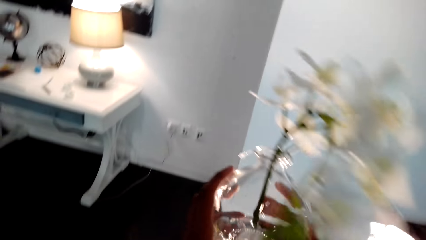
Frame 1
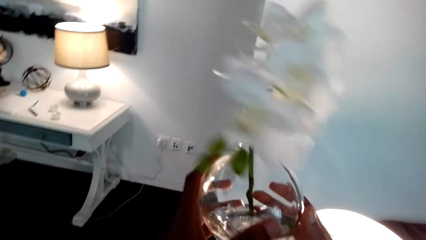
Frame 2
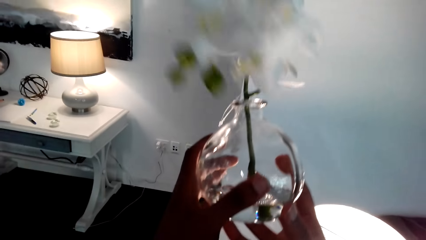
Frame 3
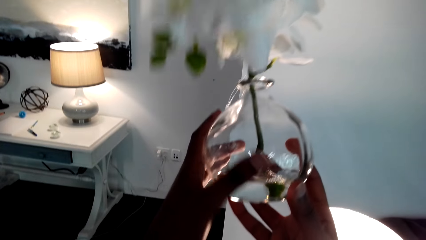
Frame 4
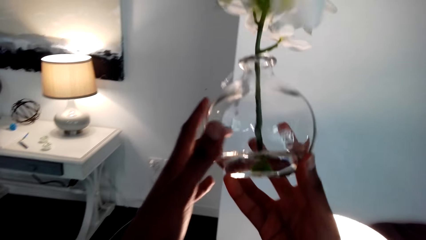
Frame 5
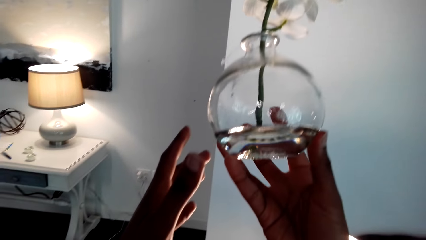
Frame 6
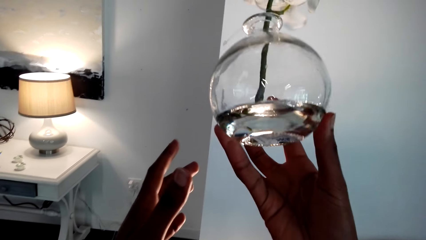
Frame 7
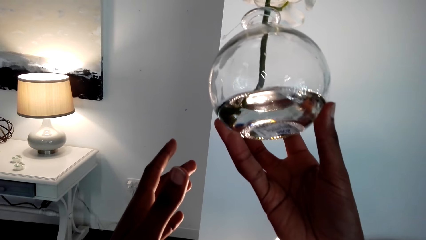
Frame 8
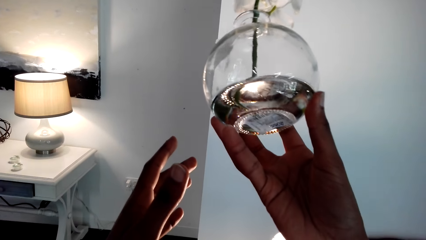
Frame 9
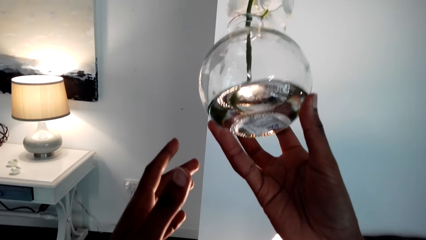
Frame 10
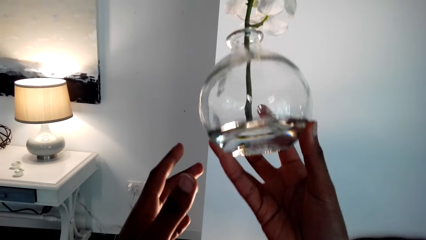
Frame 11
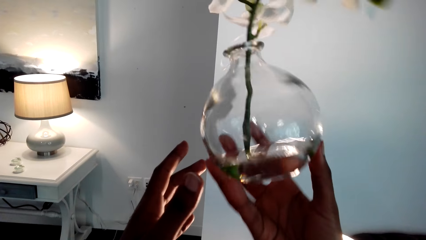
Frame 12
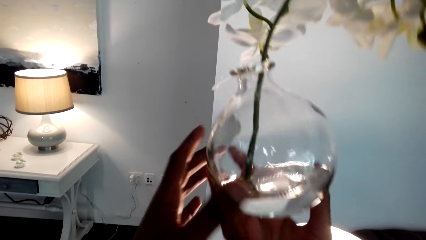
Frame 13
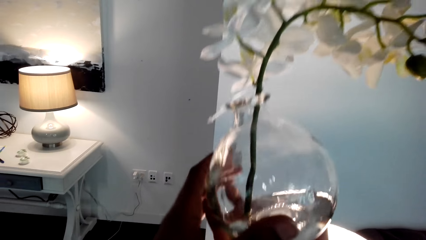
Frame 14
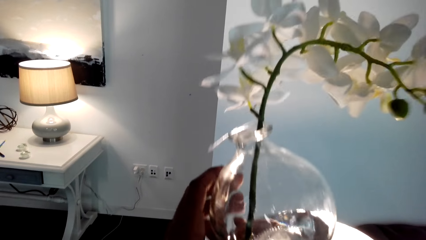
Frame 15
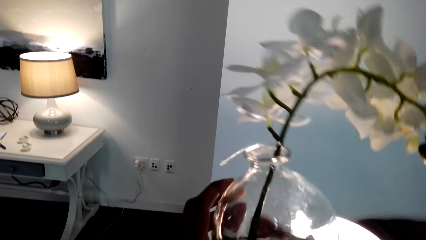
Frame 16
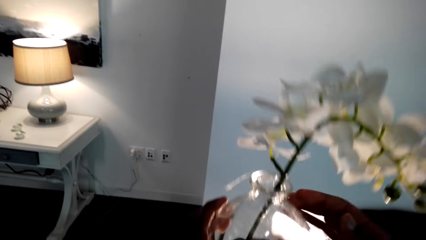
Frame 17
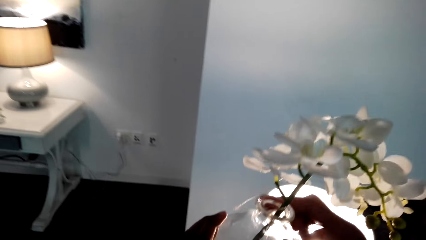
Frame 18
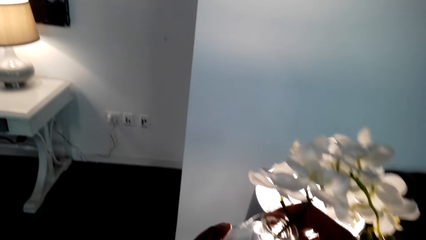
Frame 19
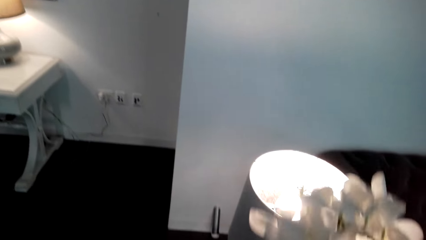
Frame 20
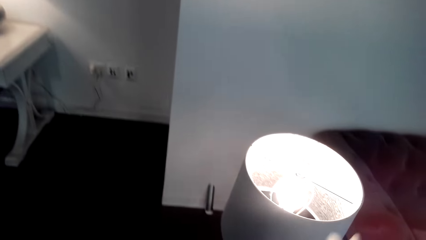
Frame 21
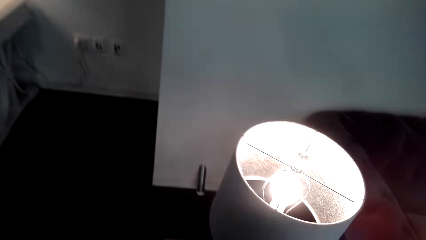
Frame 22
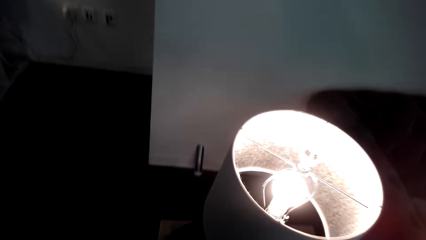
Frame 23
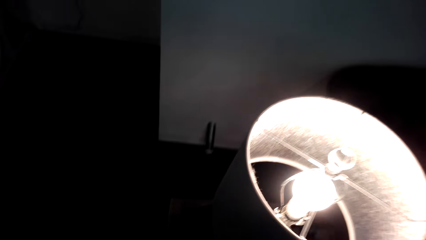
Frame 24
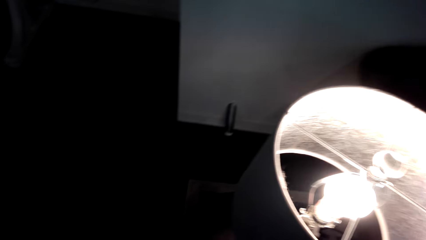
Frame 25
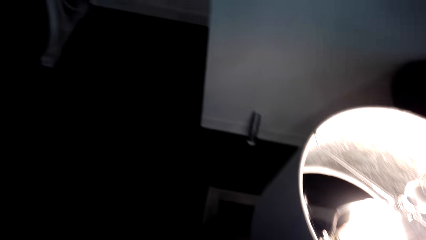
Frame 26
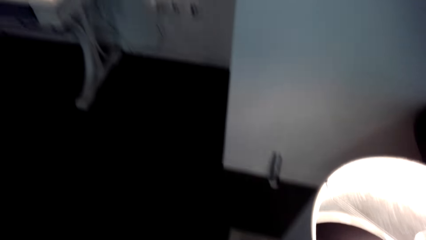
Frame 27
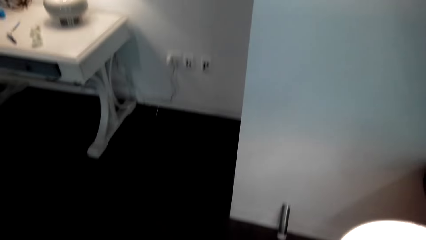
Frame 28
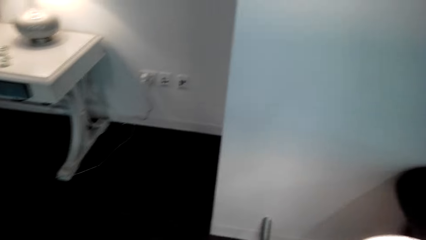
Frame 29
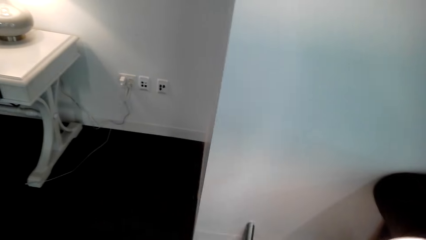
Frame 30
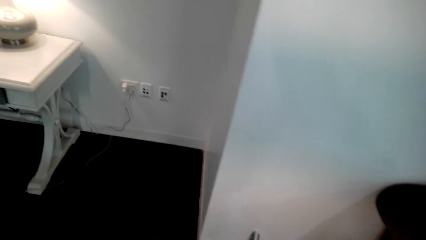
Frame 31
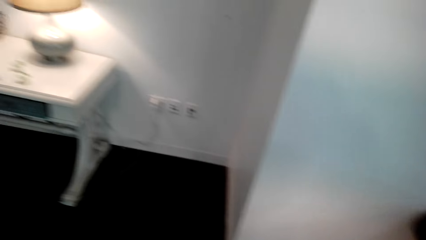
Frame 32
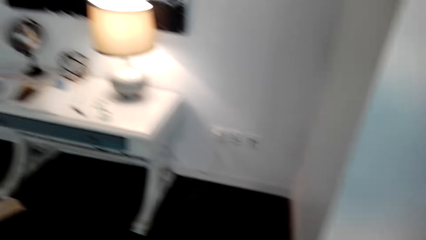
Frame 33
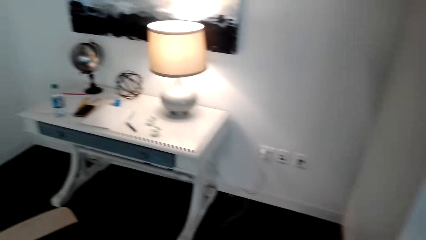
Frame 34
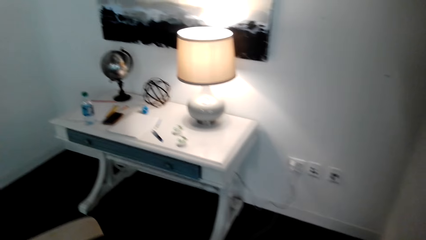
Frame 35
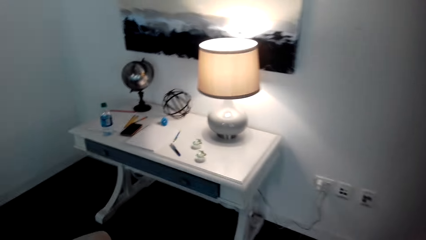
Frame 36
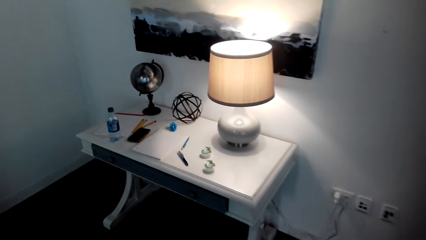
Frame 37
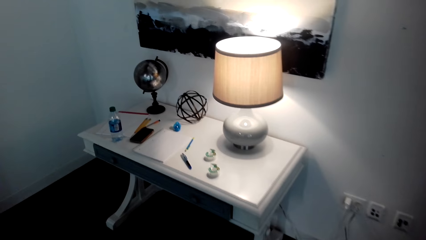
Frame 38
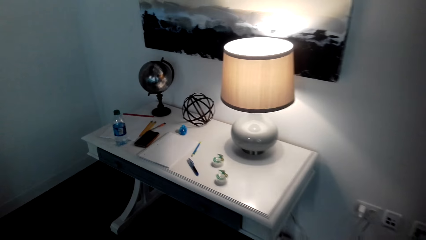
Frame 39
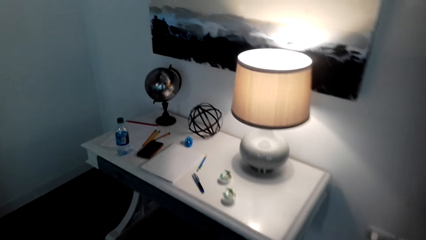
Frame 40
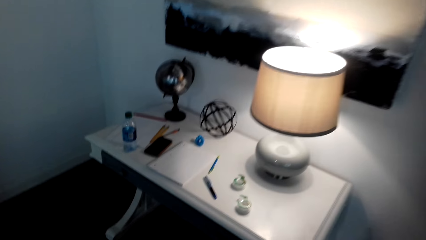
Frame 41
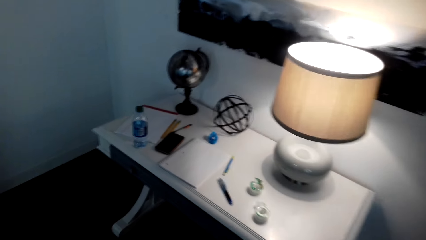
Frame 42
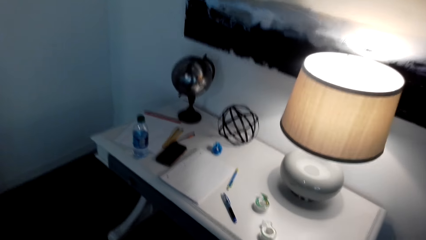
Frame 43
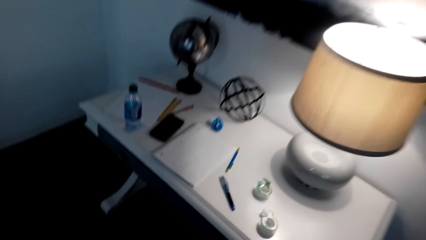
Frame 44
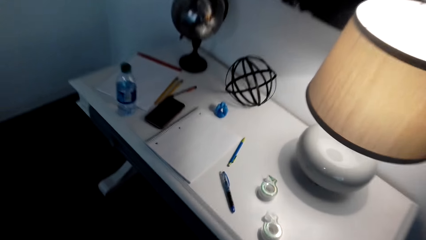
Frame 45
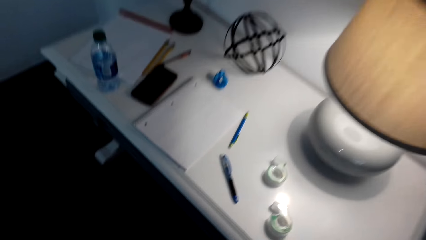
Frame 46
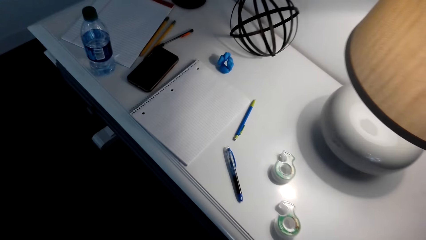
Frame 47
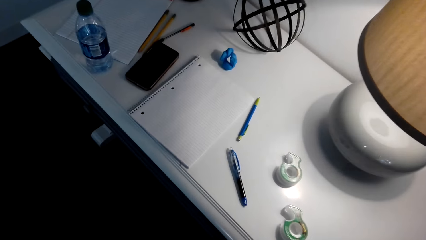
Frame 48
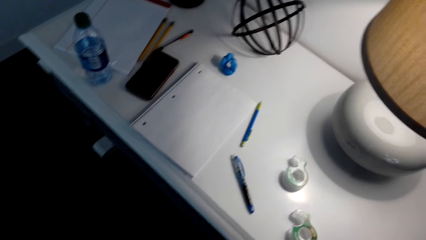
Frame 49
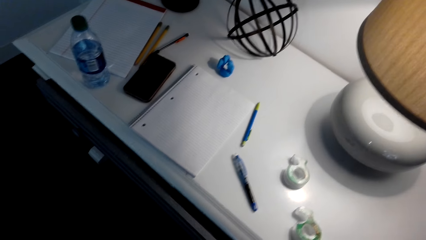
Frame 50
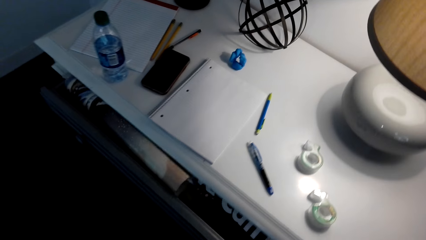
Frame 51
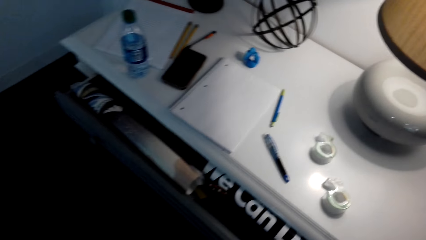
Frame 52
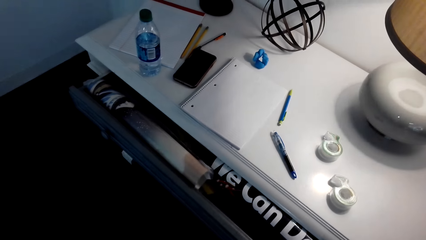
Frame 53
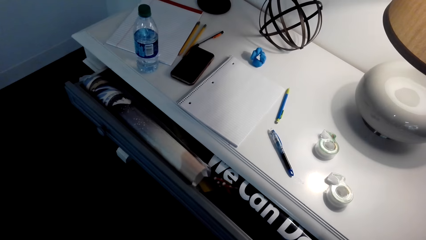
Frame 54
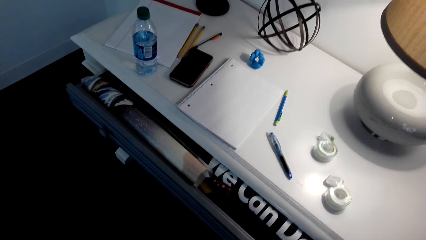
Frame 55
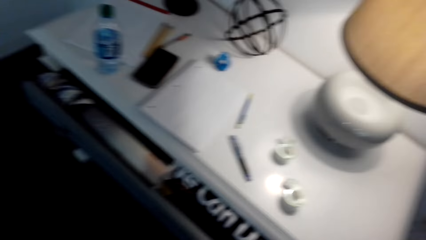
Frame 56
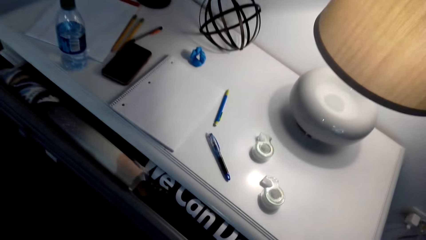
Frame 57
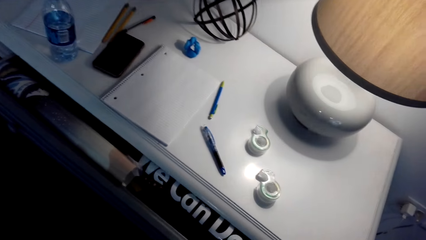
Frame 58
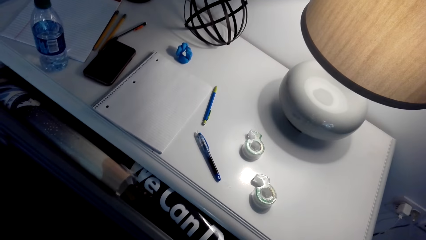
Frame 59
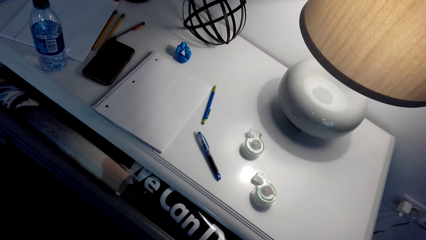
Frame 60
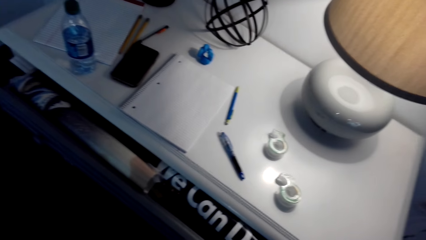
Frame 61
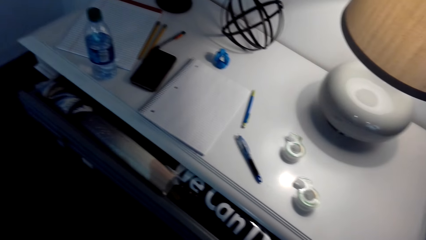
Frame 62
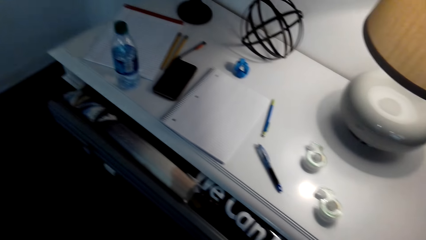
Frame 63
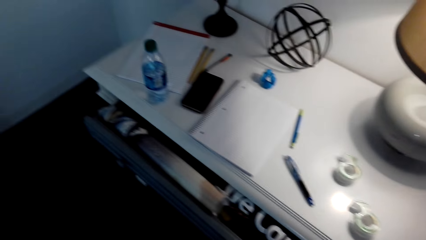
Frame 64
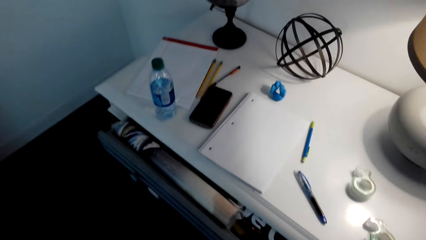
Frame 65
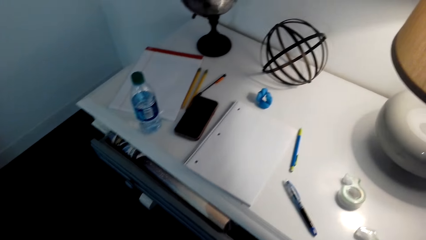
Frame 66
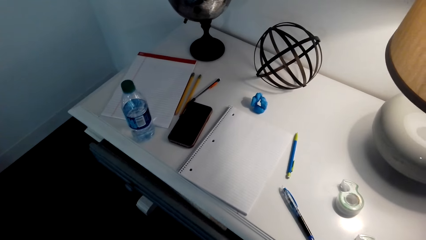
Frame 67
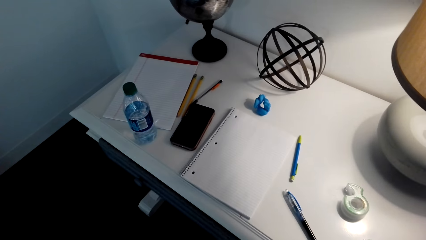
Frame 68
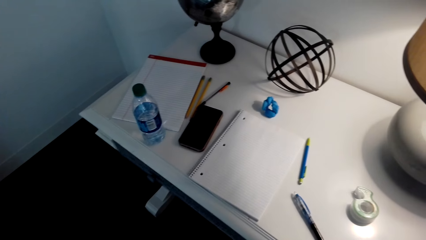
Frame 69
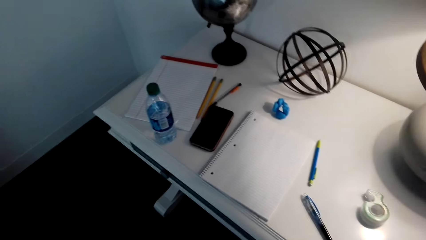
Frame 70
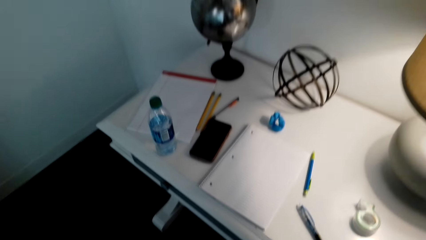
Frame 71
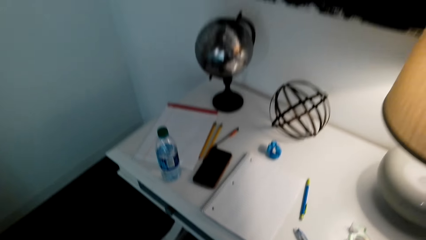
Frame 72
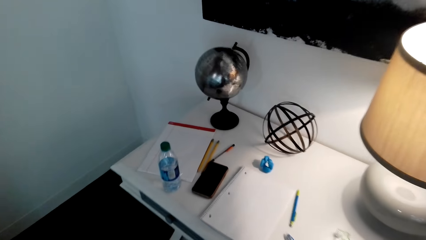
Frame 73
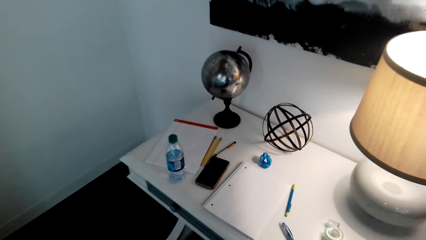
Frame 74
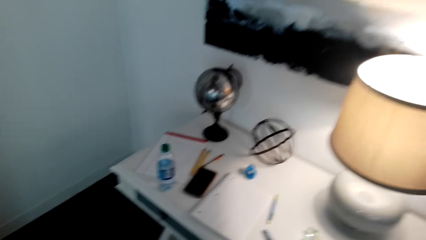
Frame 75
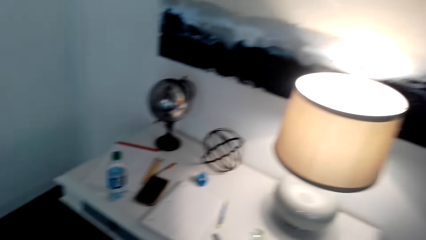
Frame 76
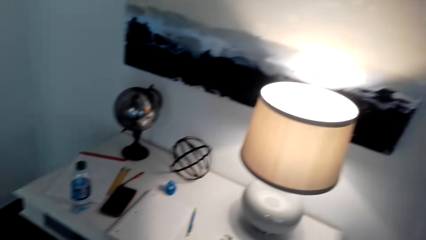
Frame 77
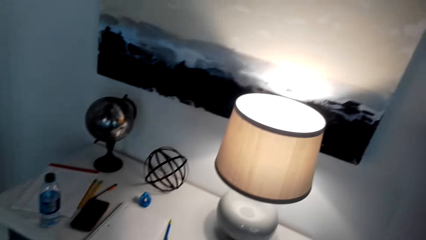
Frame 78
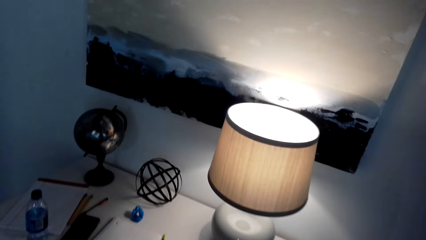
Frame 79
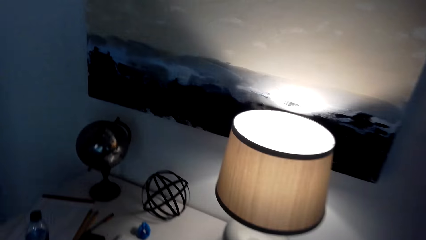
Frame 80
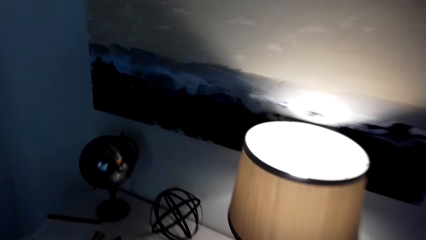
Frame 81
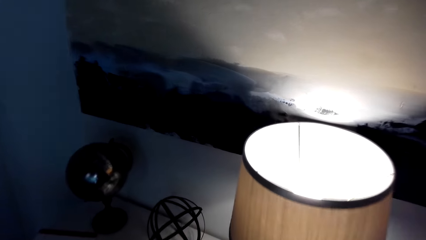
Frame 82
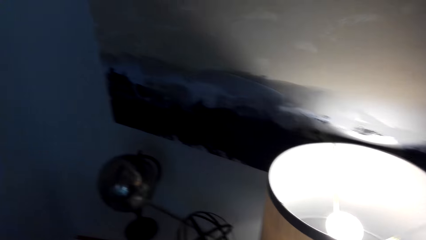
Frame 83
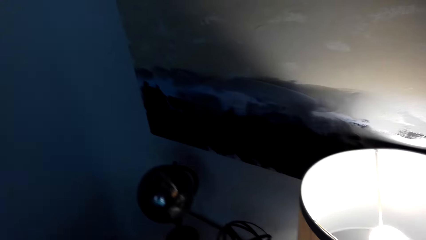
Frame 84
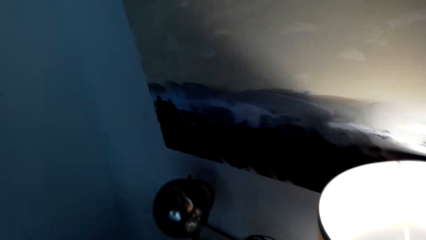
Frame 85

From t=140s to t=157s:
The camera wearer picks up a flower vase. They look at the flower vase, put down the flower vase, and move around. They open the drawer. They touch something. They close the drawer.
